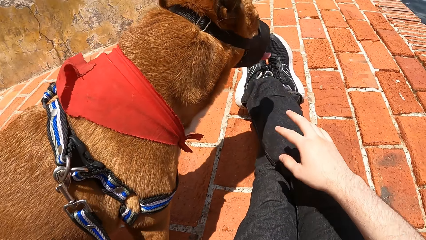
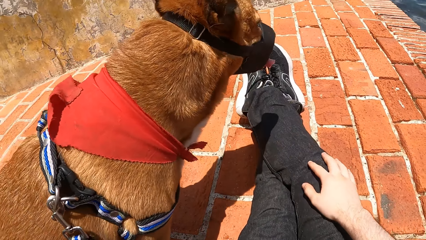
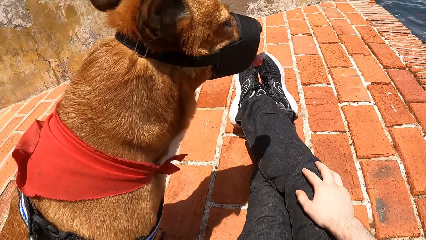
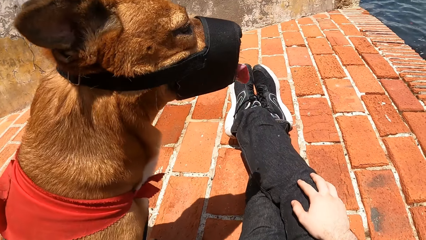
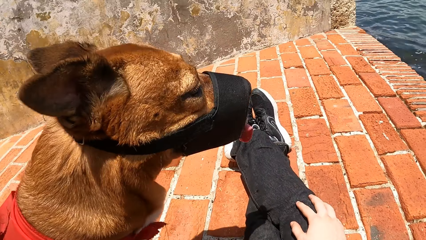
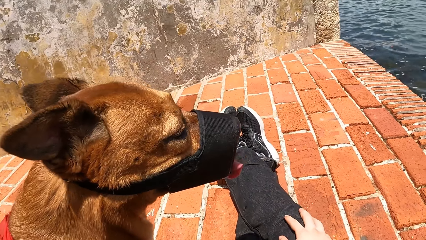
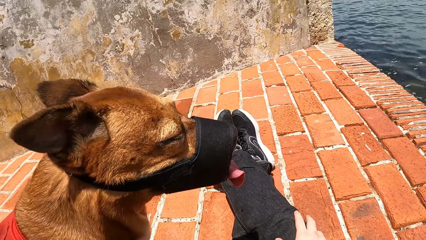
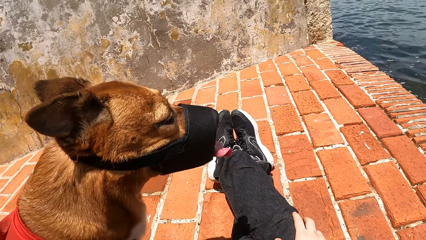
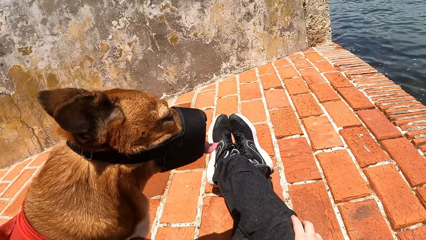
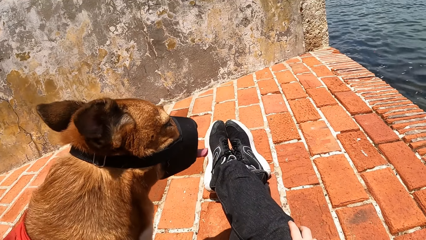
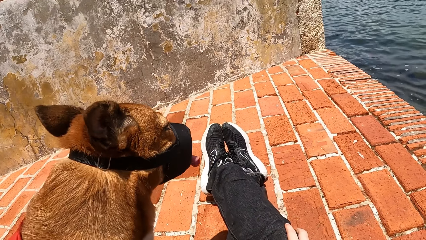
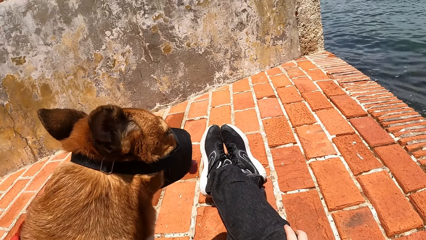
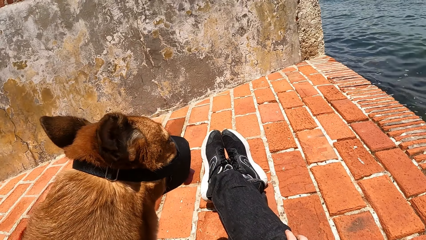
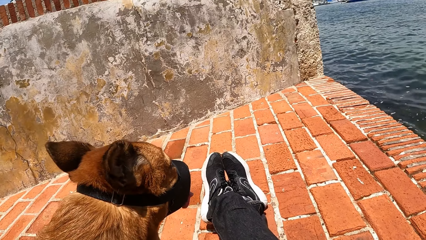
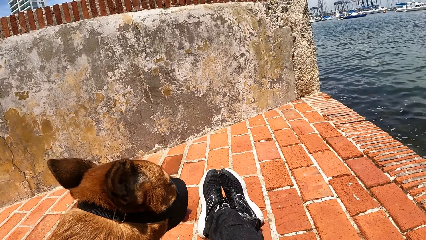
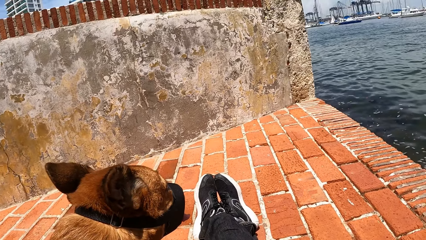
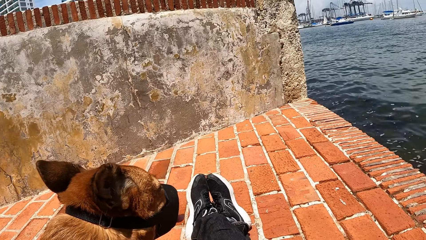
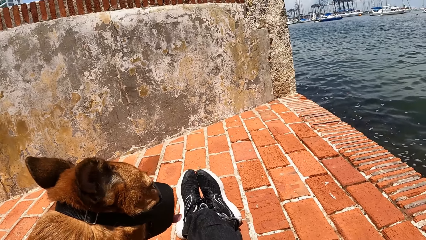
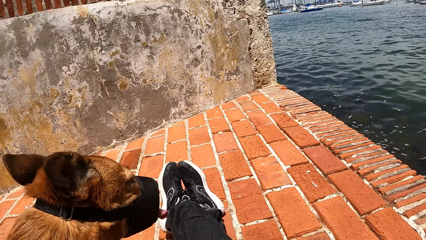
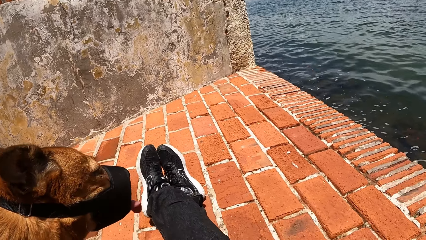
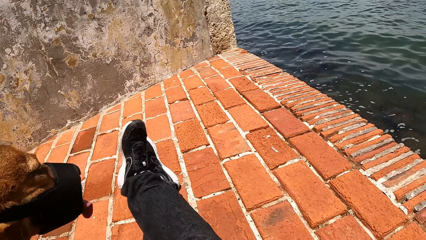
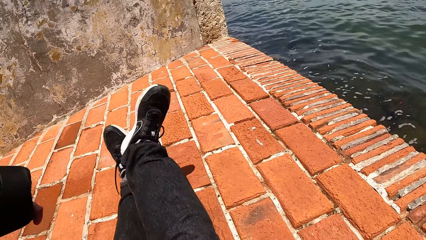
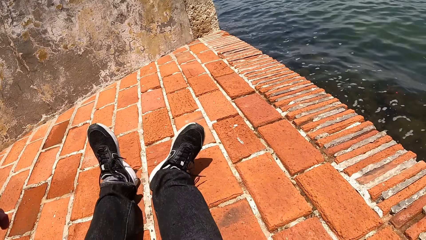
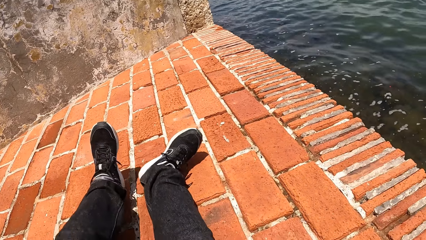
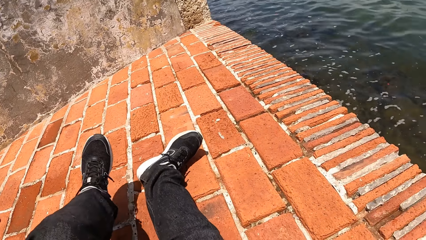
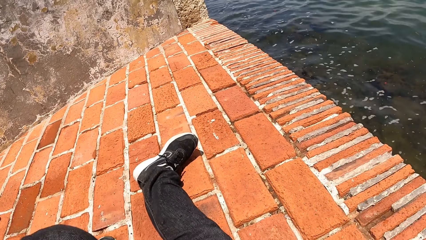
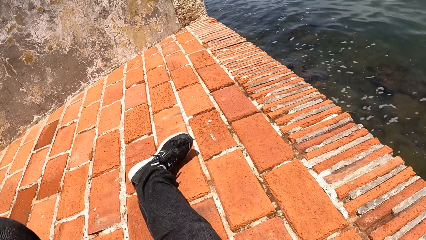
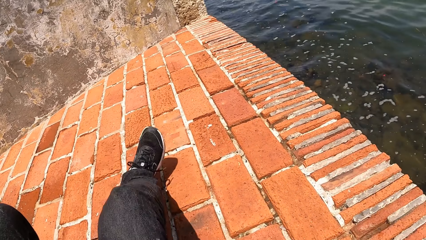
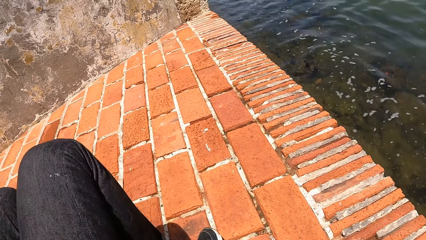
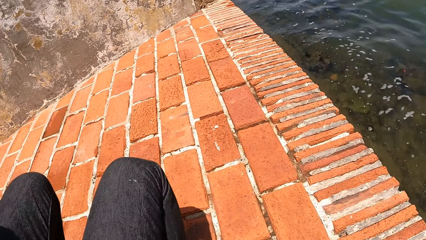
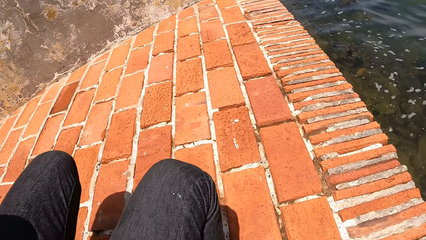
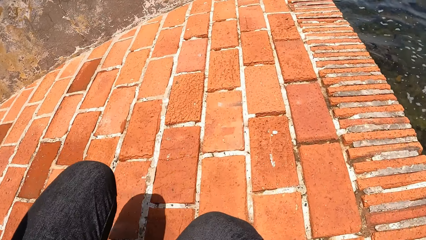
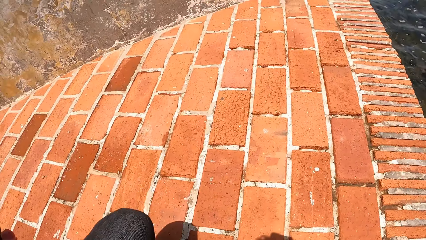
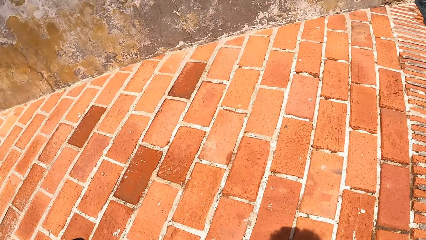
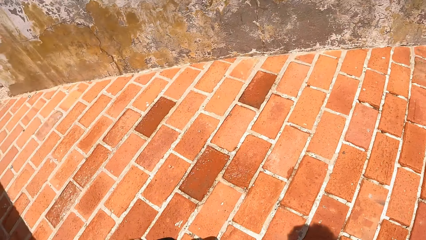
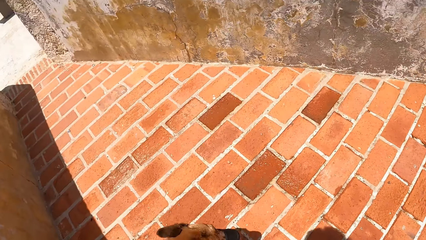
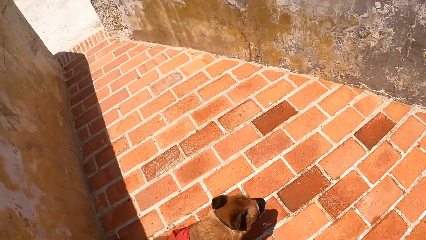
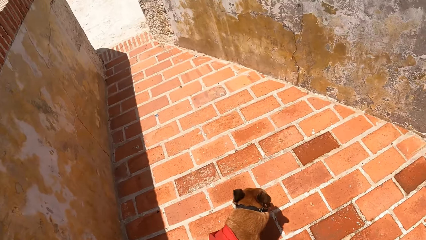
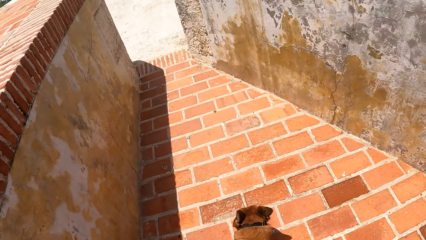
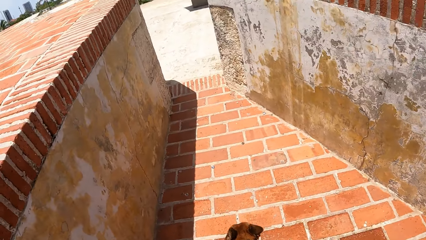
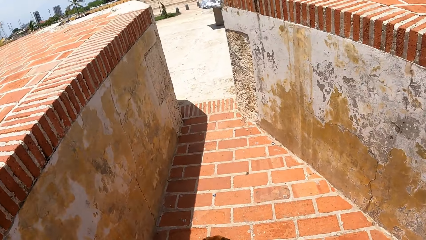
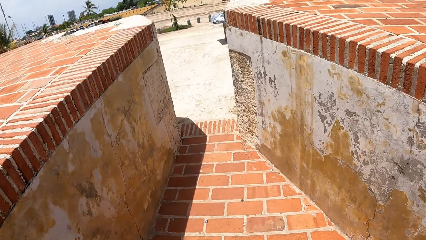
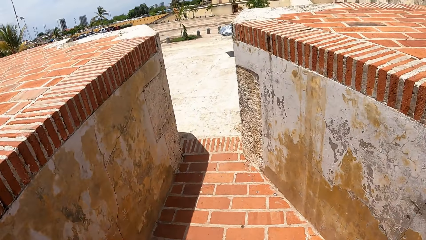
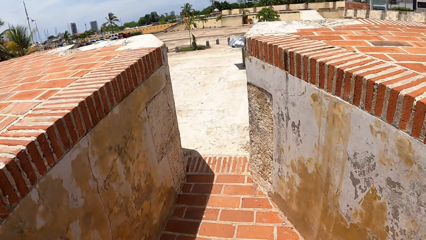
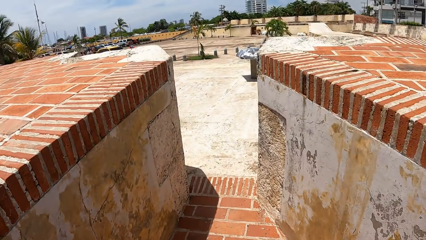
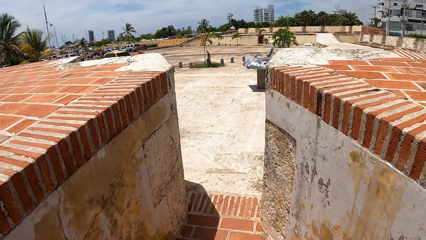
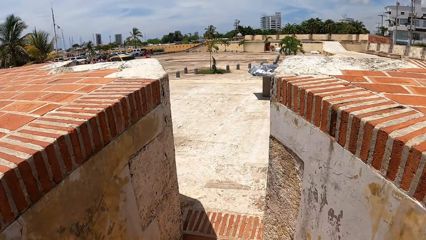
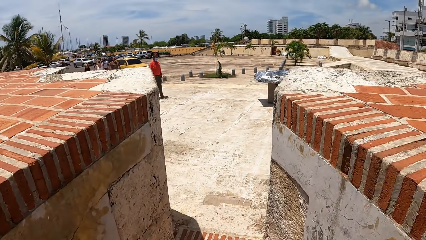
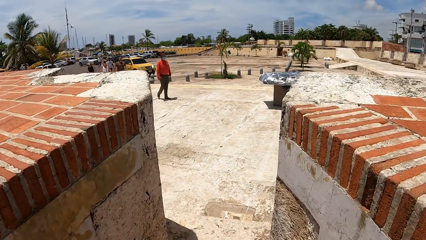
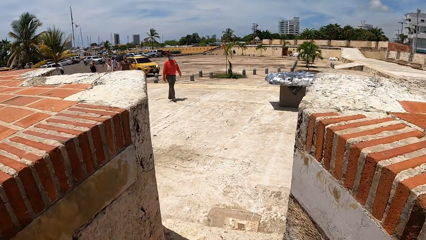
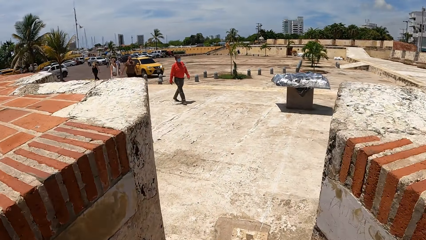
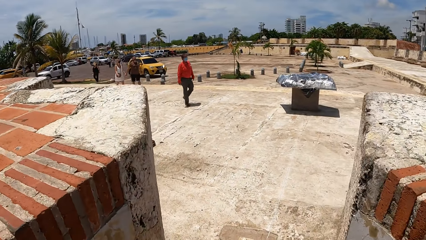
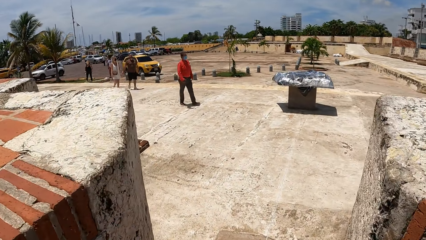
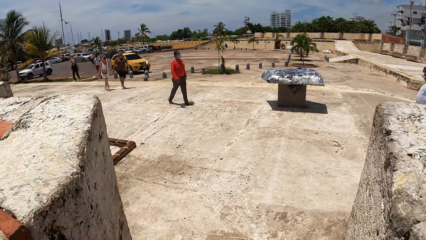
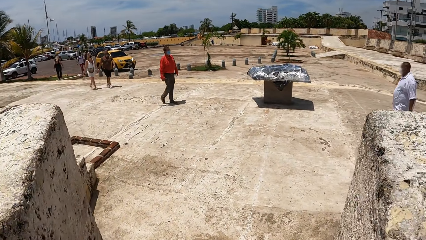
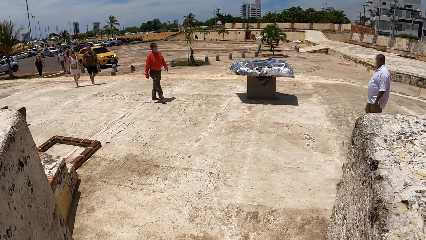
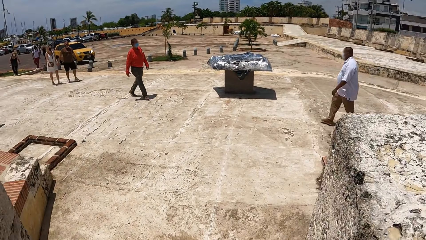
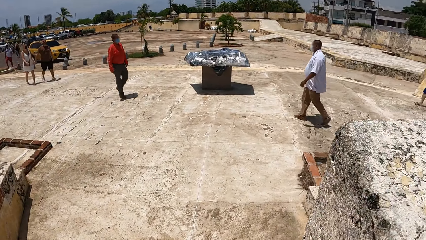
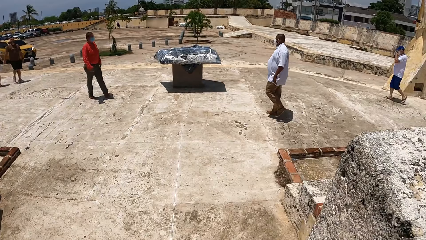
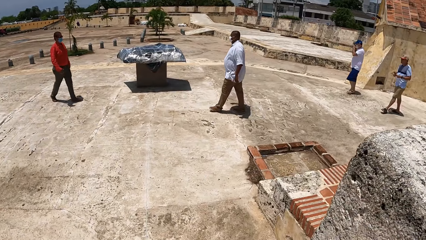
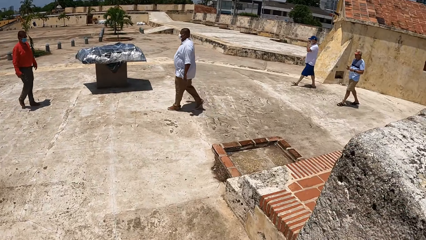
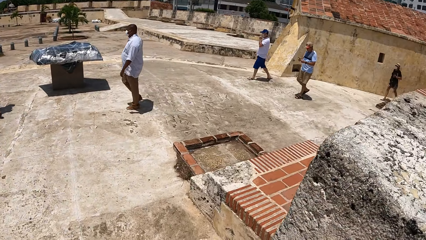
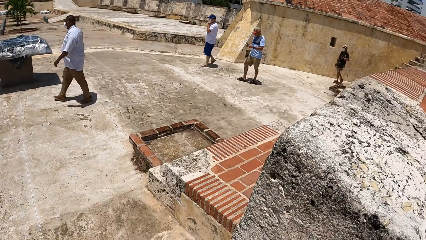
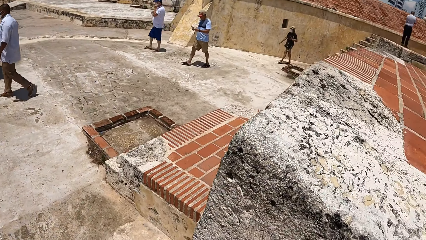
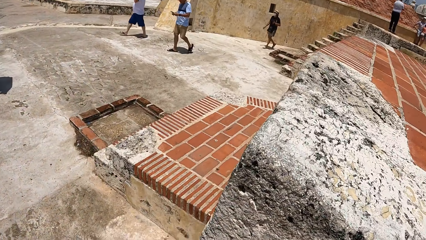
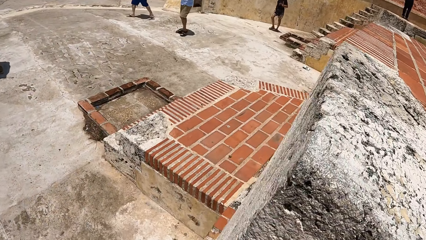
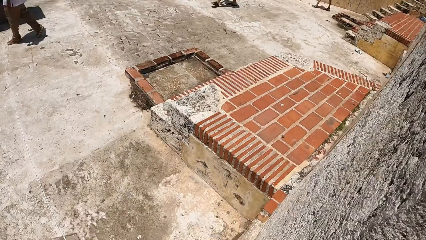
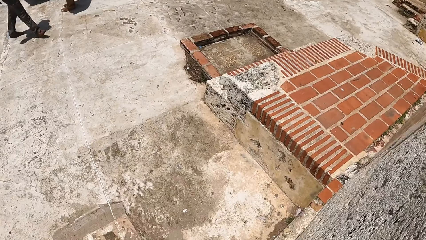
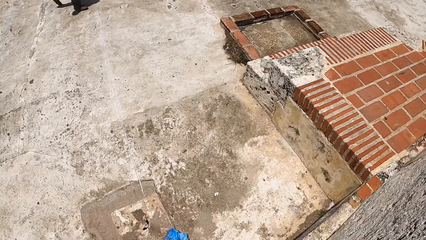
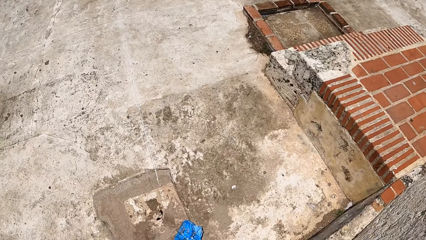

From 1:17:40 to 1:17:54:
The camera wearer looks around. They get up from the ground. They walk outside with a dog leashed.

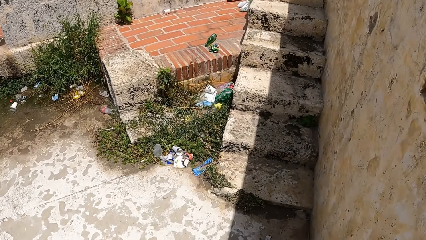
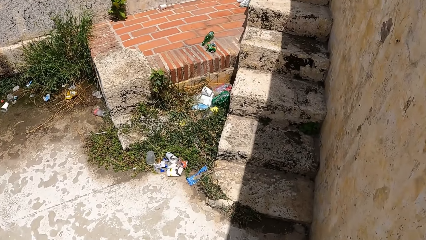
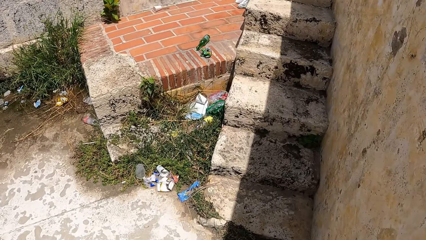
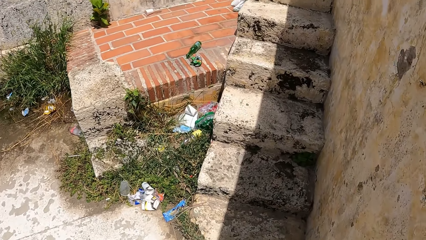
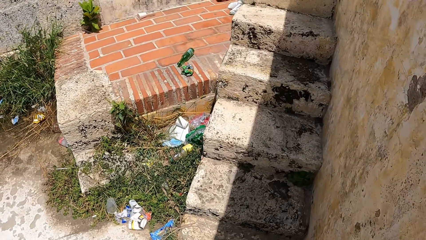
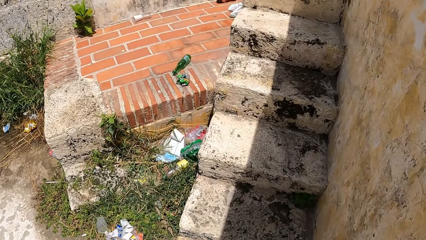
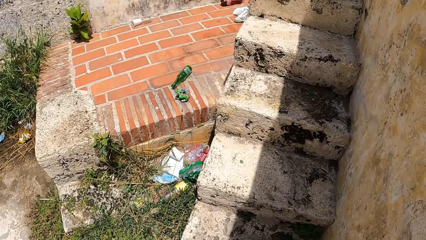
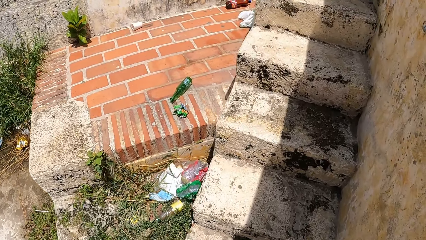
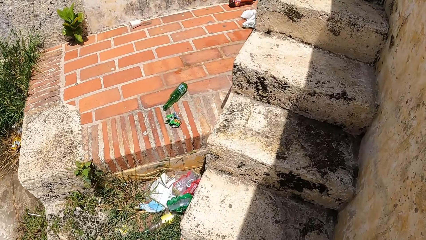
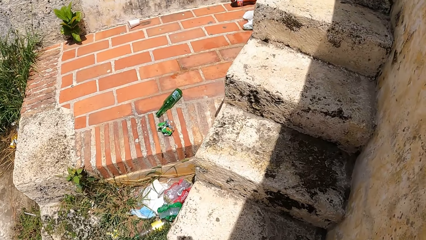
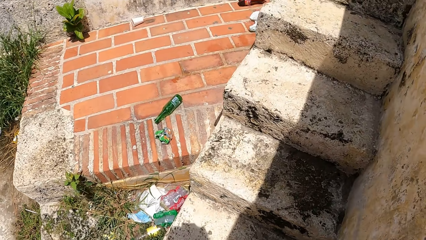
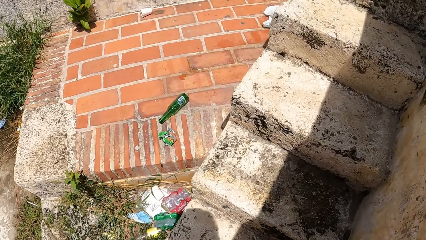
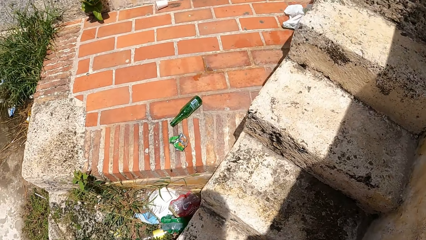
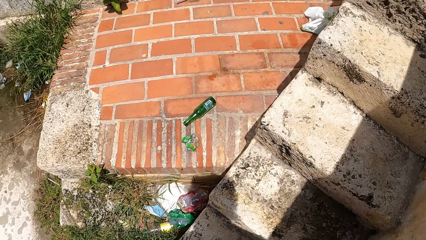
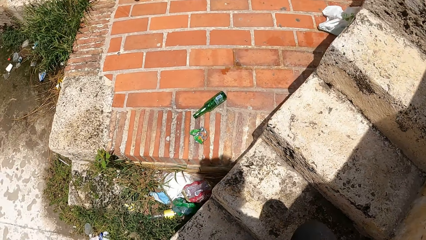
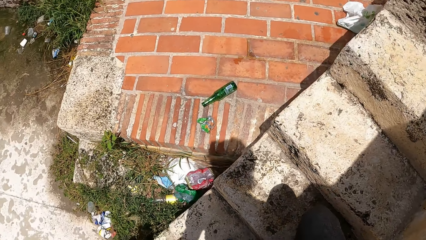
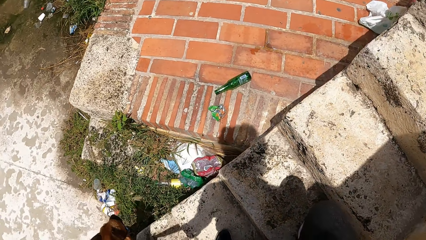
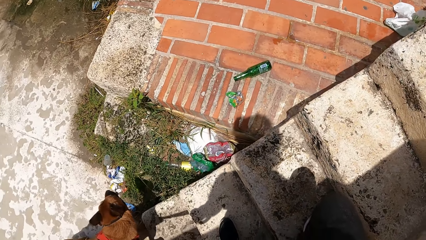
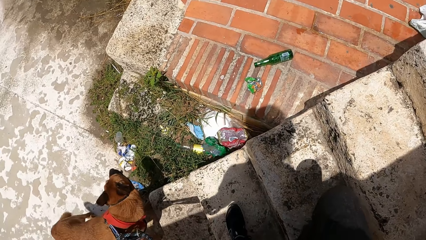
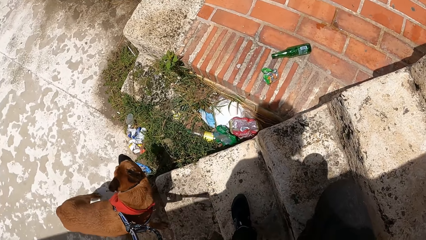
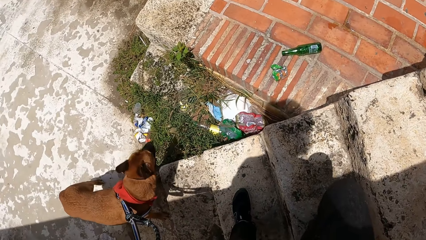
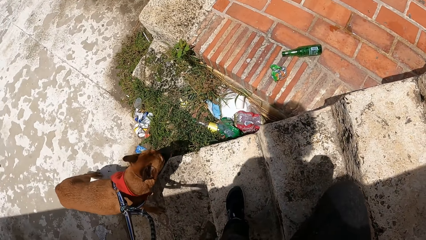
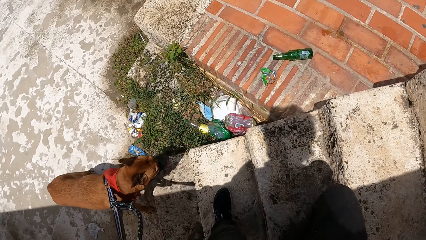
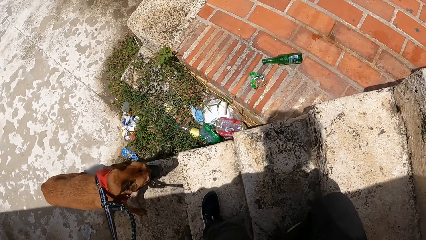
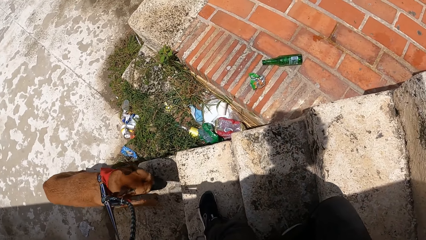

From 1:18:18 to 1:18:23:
The camera wearer walked up the stairs. They look at the dog.
